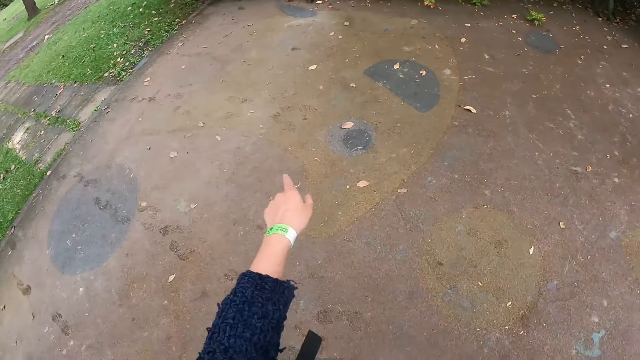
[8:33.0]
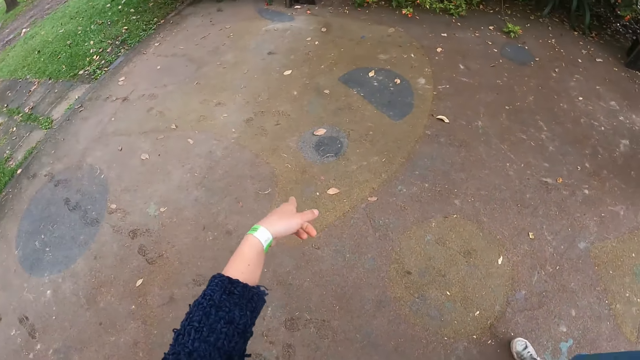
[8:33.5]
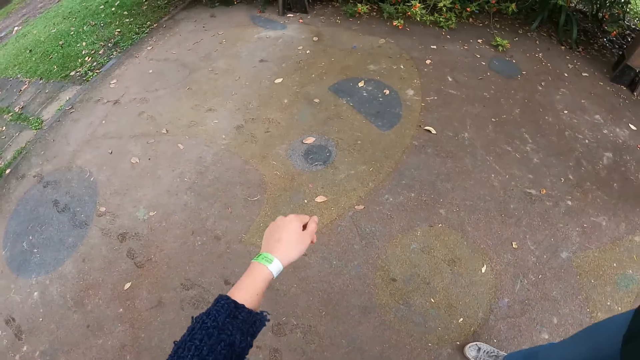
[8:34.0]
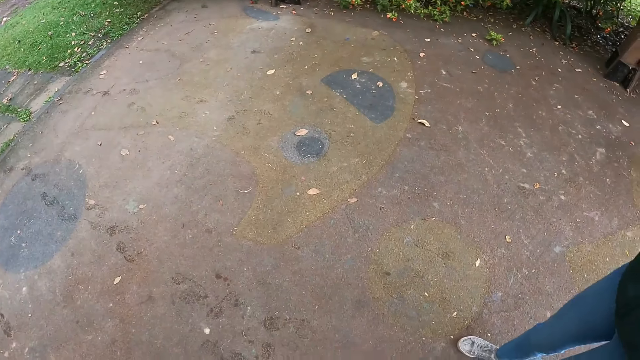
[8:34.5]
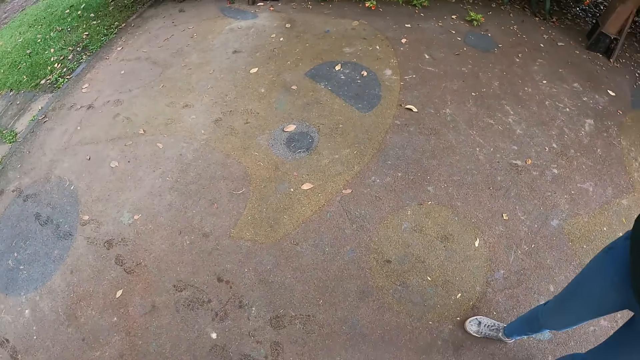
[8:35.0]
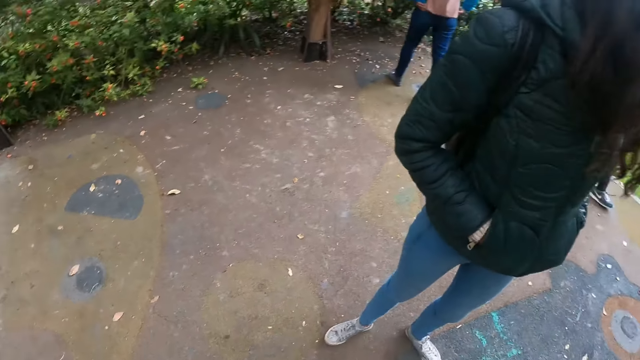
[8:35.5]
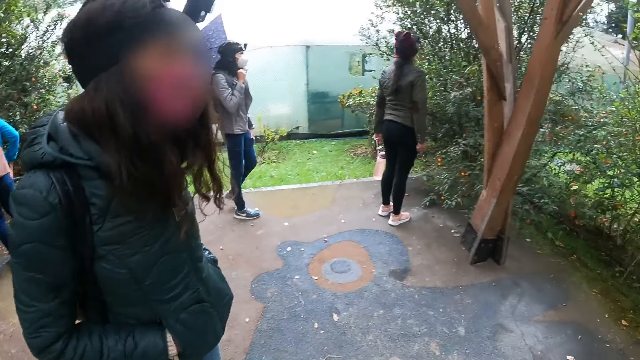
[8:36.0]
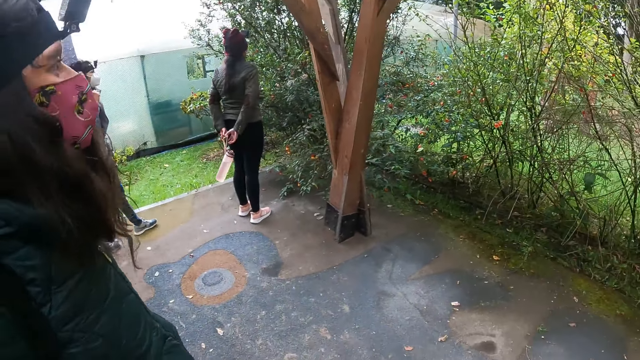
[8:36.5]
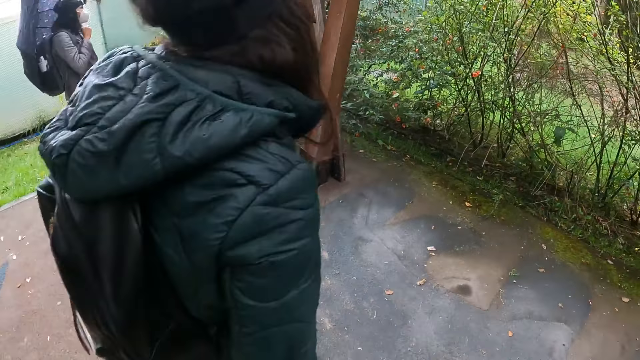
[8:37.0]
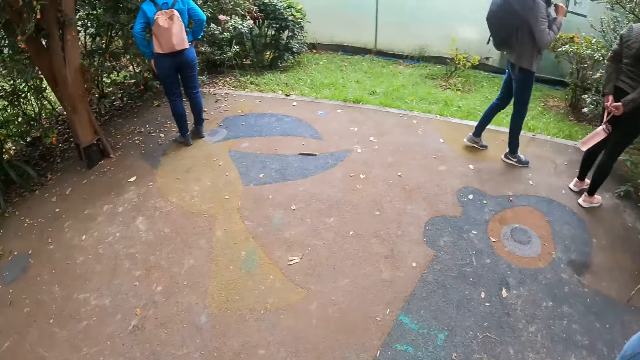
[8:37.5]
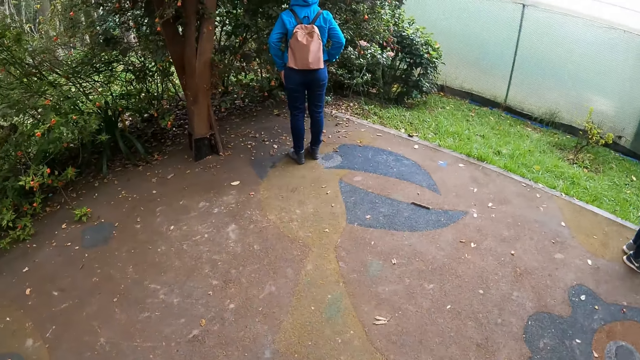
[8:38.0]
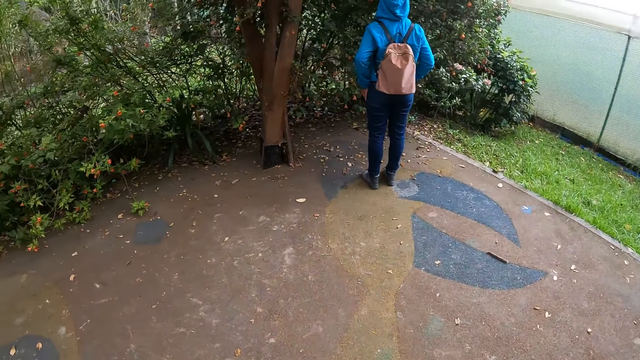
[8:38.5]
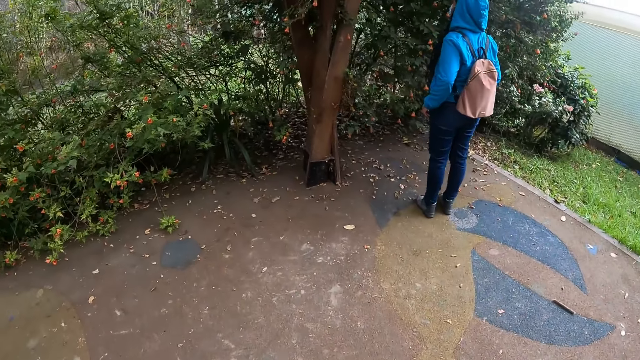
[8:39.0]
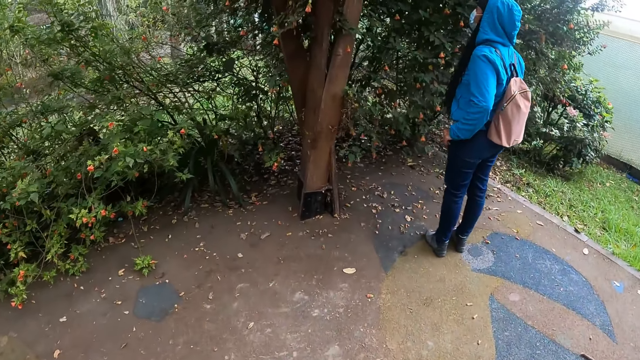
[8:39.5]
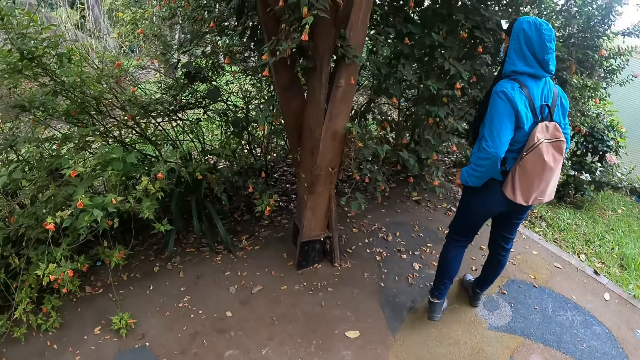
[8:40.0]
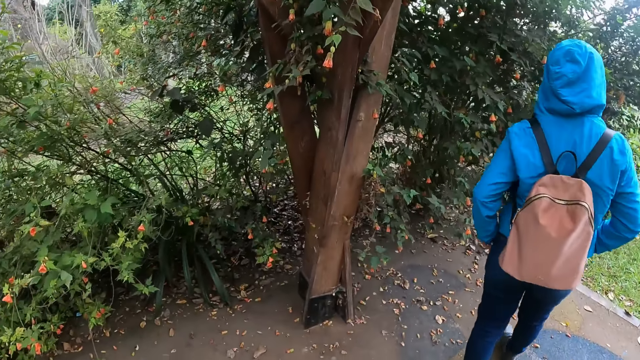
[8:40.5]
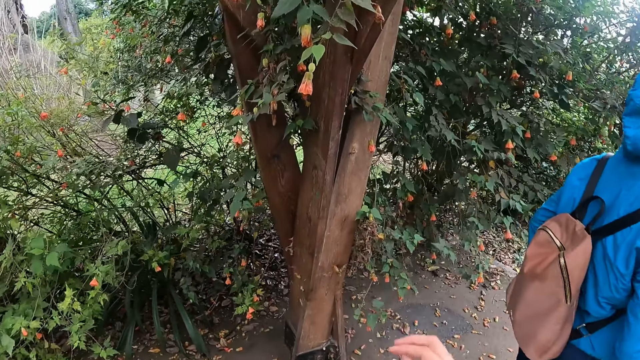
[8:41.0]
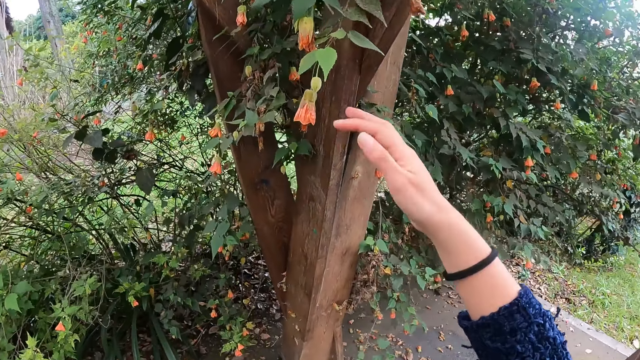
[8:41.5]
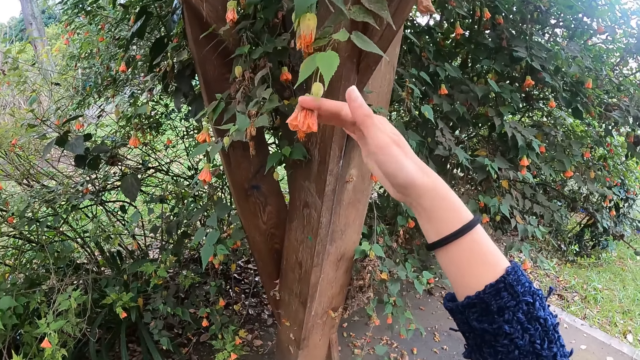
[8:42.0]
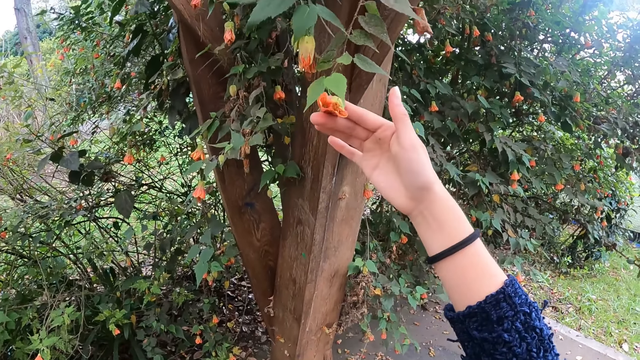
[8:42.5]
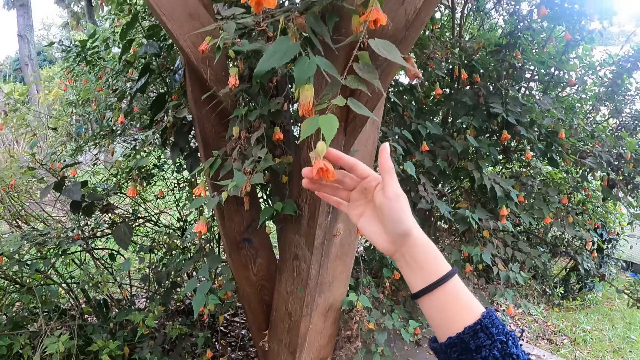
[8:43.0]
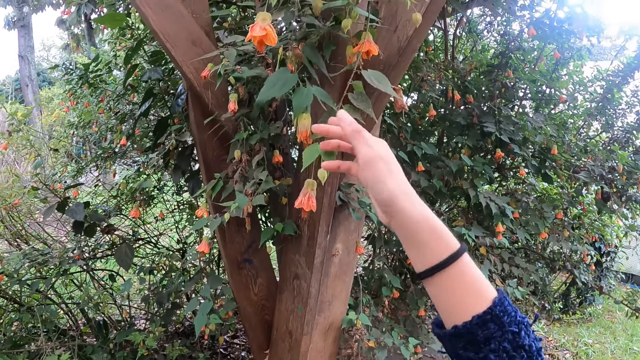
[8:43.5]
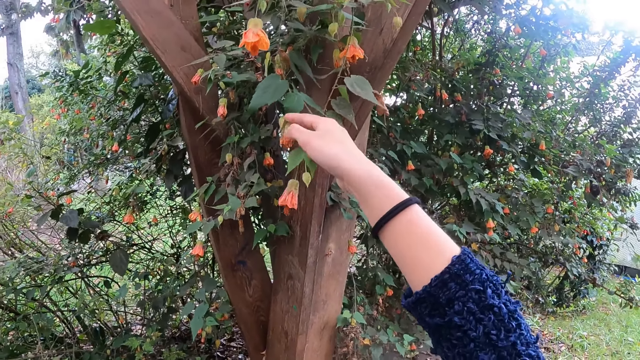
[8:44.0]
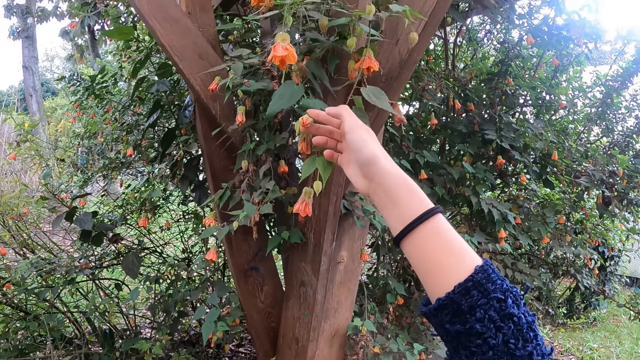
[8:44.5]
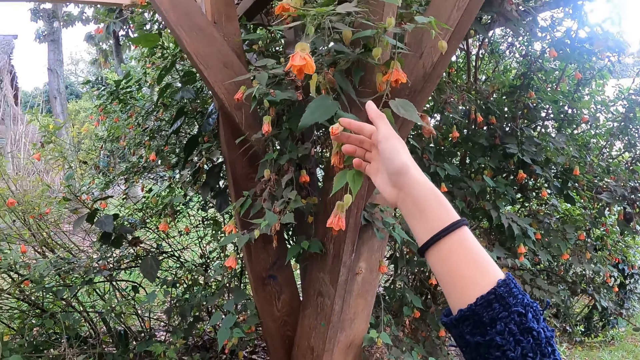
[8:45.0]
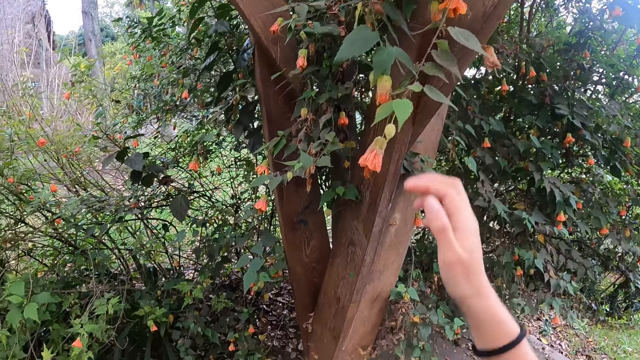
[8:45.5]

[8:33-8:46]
The camera wearer points a finger. She returns her hand back. She looks around. She walks. She touches an orange flower on a tree with her right hand. She holds the flower. She touches the orange flower on the tree with her right hand again.

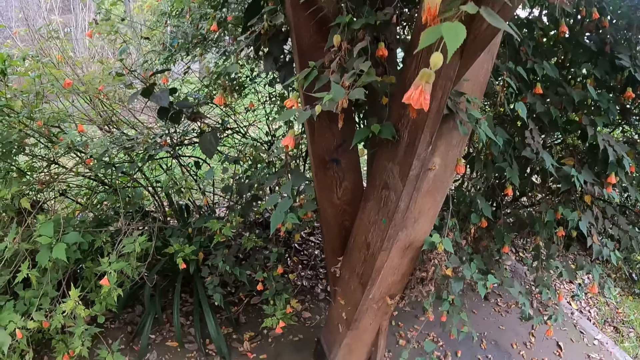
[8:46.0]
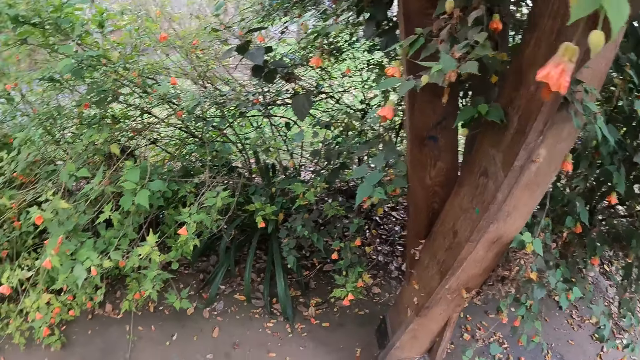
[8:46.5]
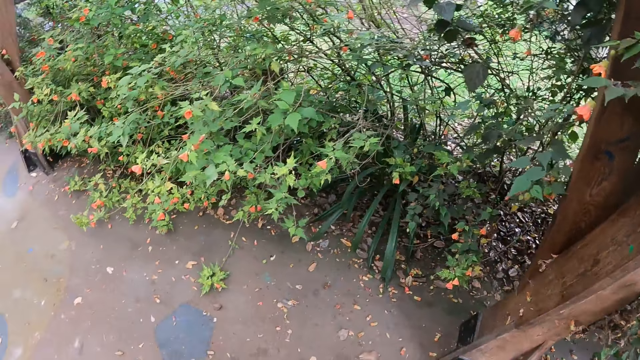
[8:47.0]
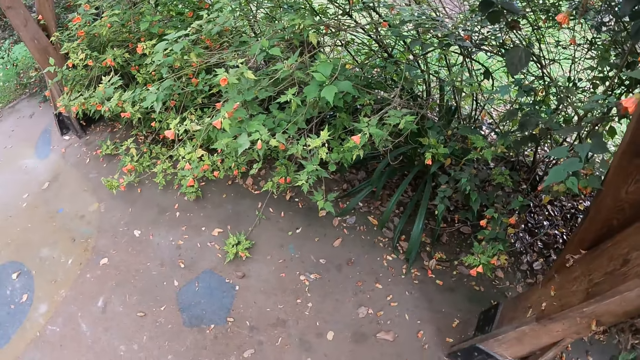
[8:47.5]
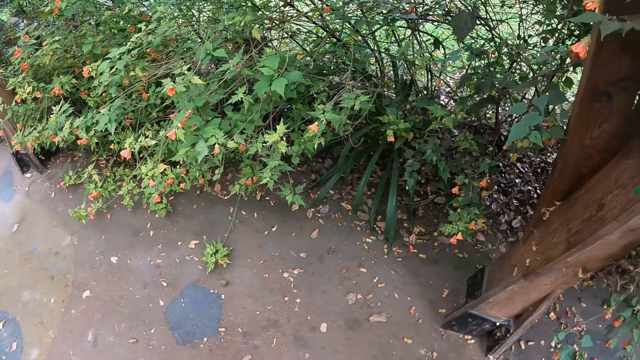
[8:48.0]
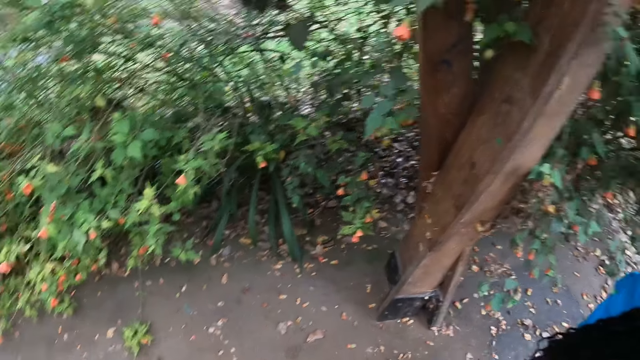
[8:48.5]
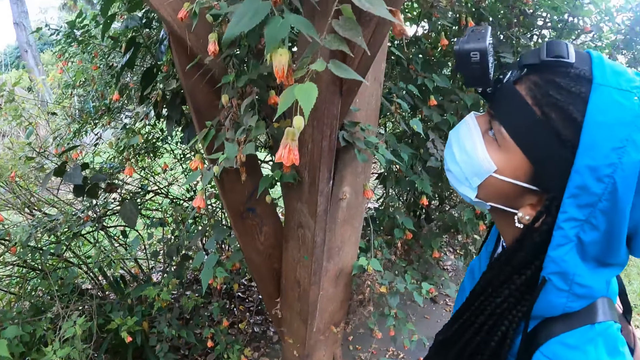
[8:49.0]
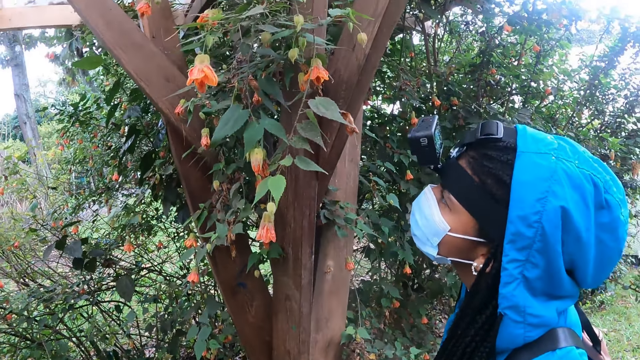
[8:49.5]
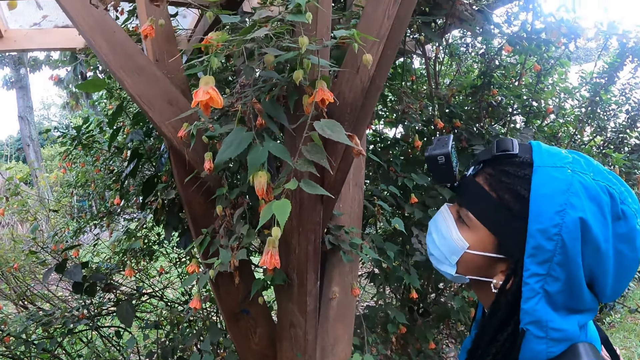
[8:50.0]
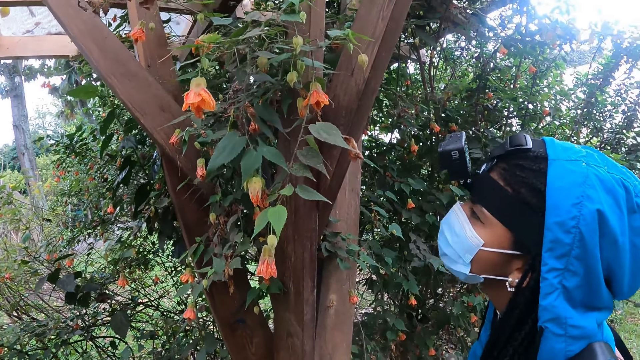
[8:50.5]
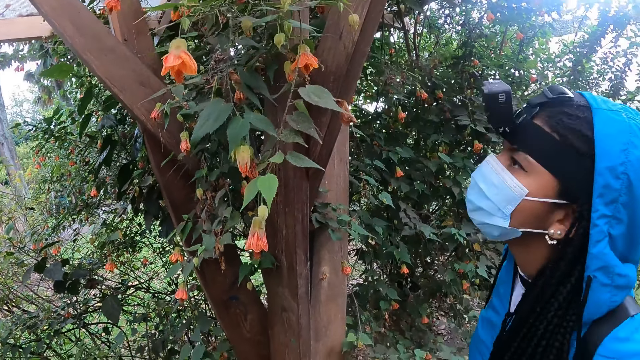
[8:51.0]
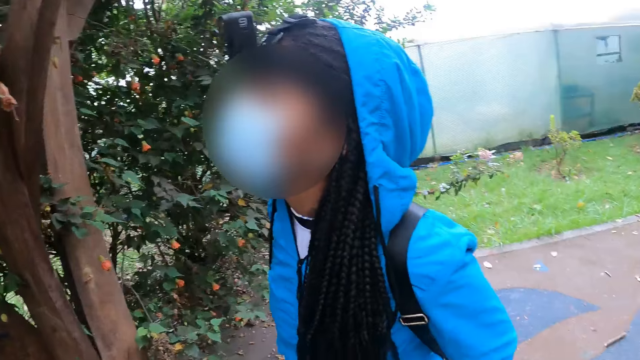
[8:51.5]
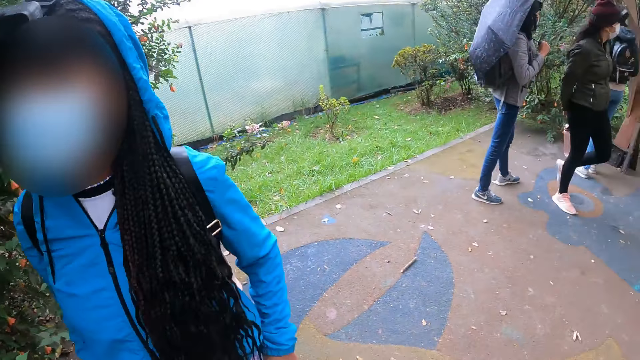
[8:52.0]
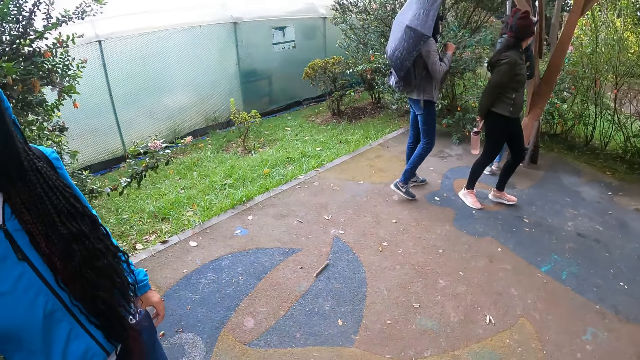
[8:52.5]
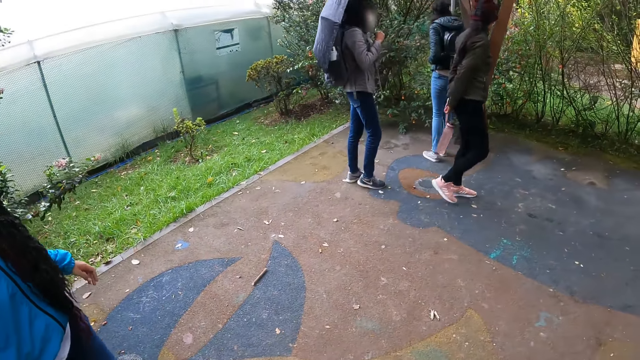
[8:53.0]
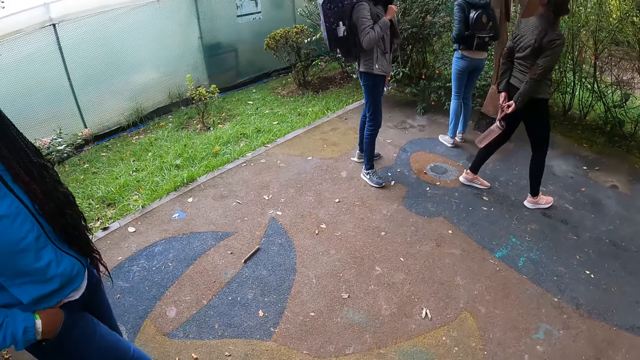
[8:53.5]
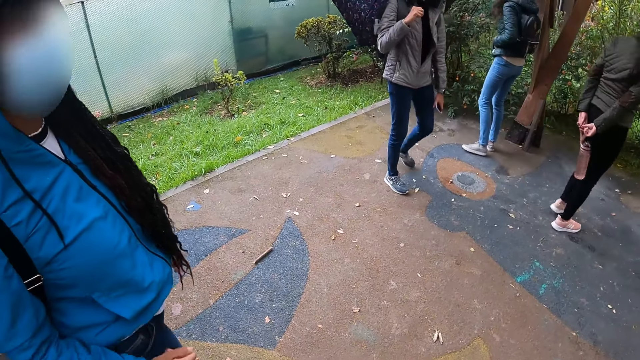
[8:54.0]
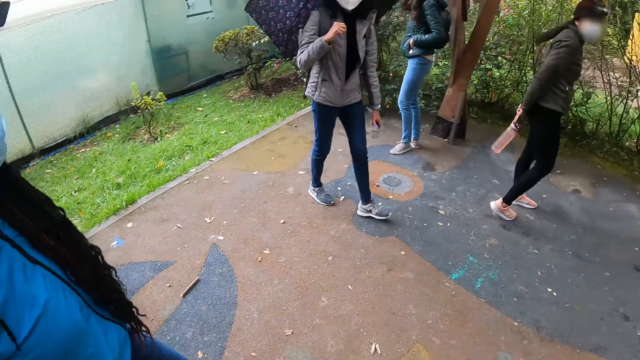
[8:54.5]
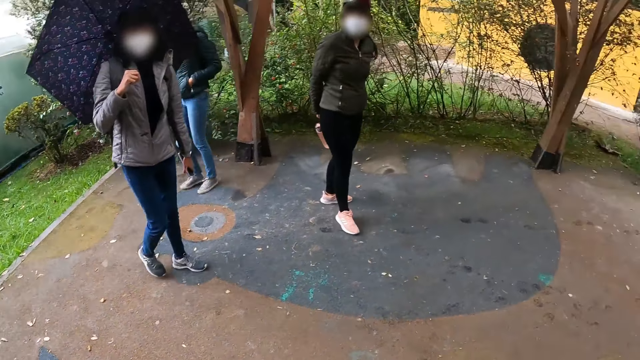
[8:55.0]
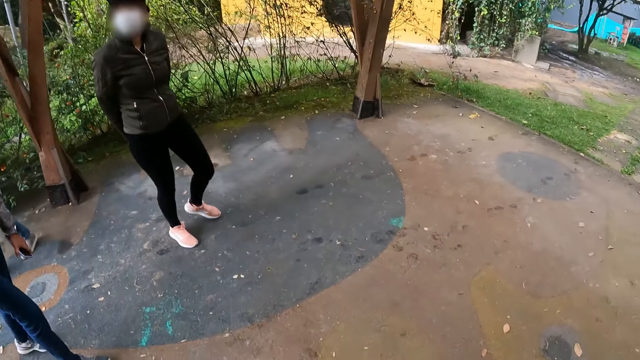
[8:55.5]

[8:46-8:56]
The camera wearer drops down their hand. They look around.
